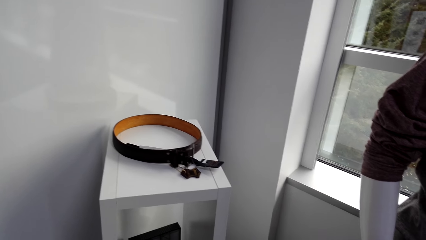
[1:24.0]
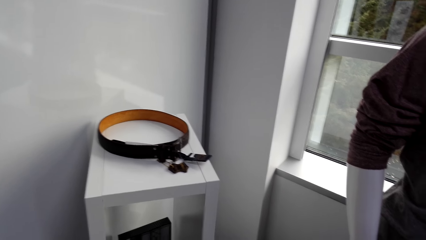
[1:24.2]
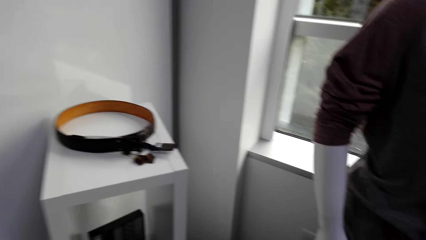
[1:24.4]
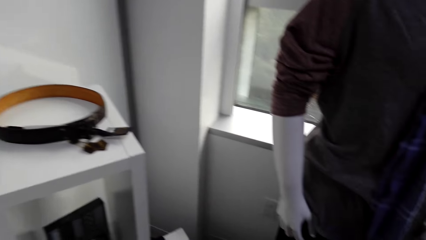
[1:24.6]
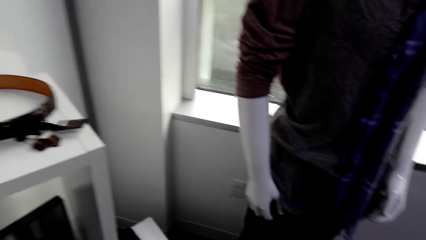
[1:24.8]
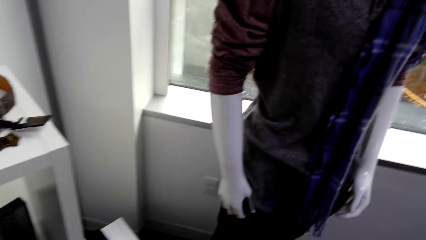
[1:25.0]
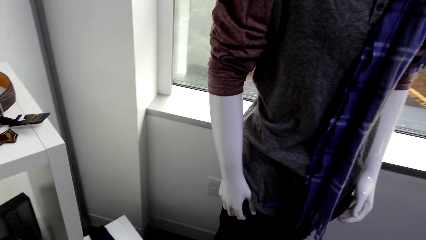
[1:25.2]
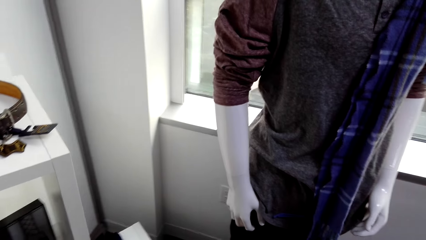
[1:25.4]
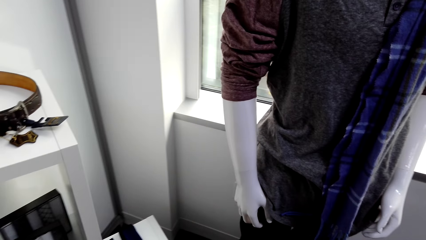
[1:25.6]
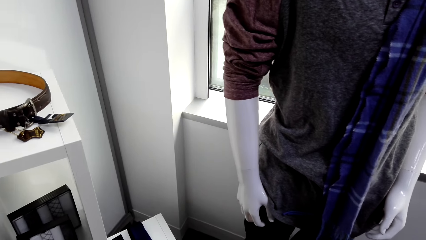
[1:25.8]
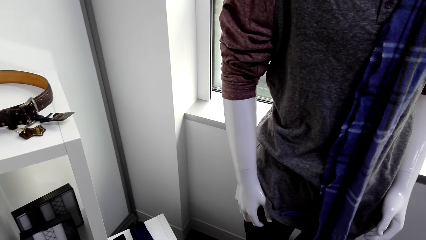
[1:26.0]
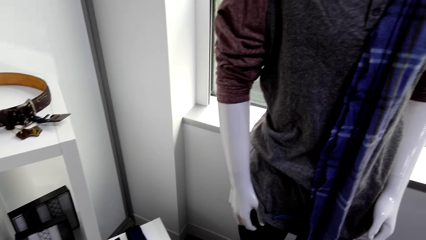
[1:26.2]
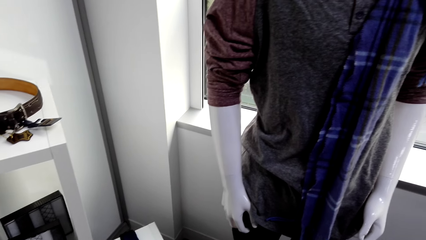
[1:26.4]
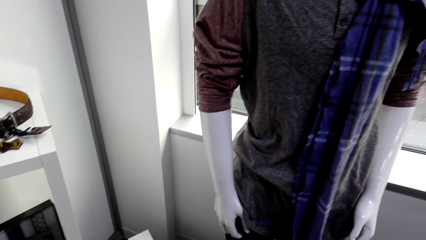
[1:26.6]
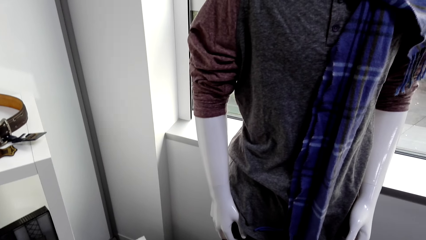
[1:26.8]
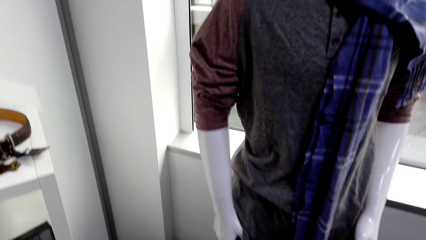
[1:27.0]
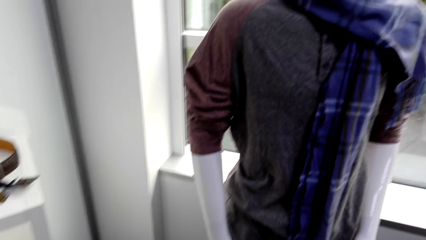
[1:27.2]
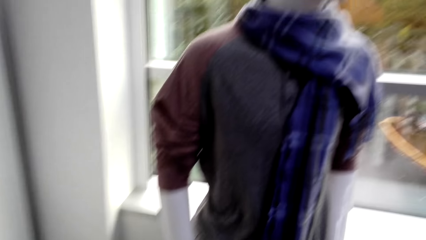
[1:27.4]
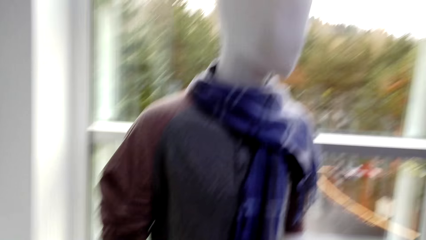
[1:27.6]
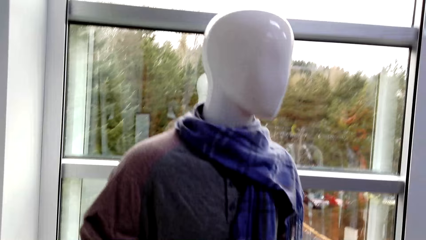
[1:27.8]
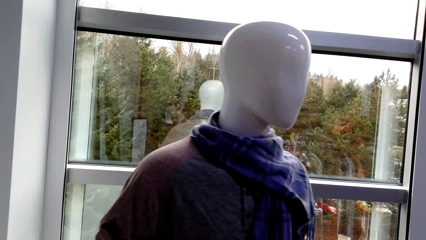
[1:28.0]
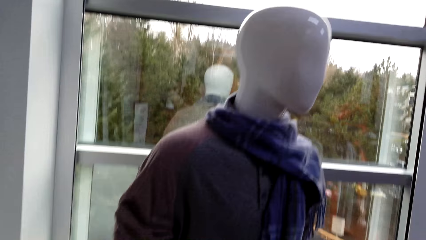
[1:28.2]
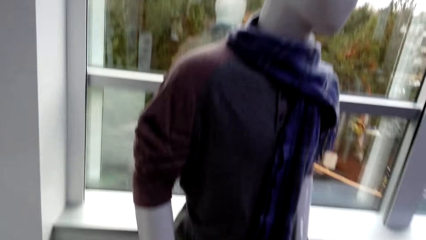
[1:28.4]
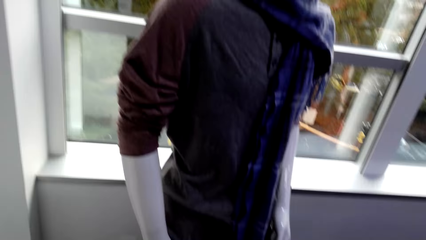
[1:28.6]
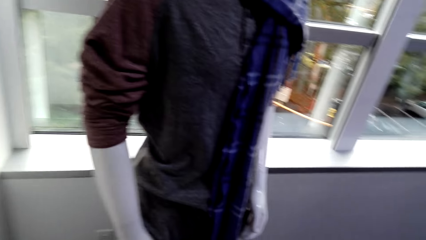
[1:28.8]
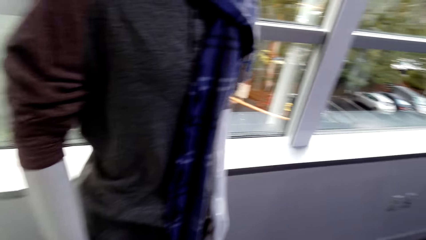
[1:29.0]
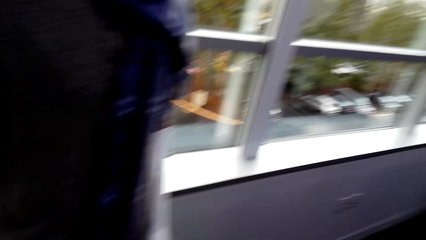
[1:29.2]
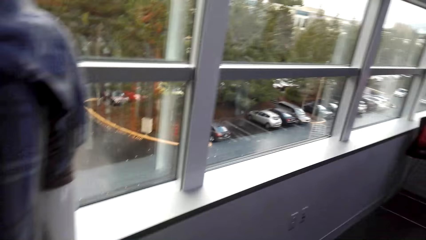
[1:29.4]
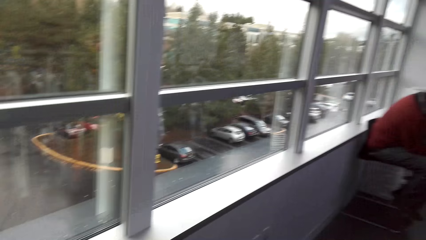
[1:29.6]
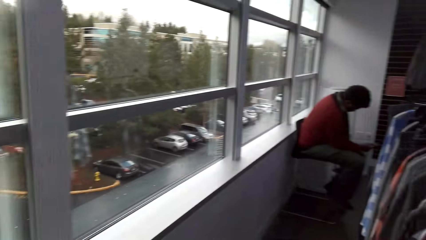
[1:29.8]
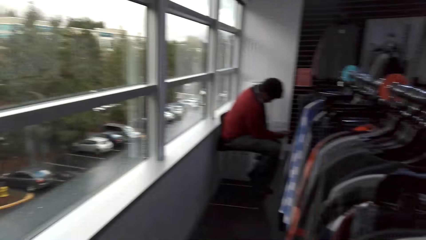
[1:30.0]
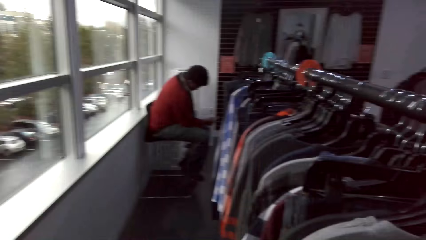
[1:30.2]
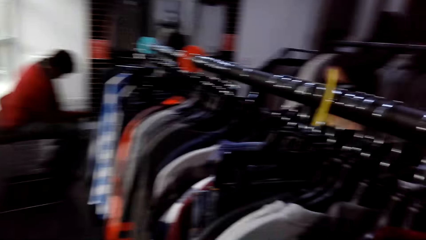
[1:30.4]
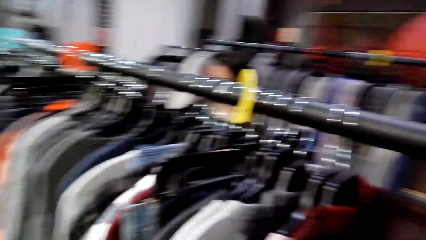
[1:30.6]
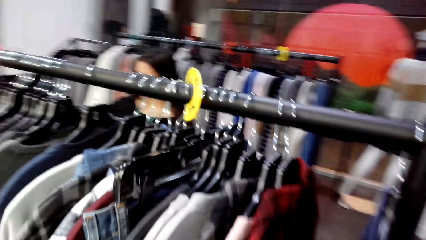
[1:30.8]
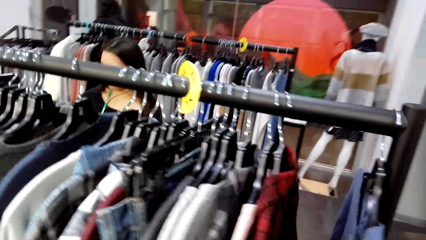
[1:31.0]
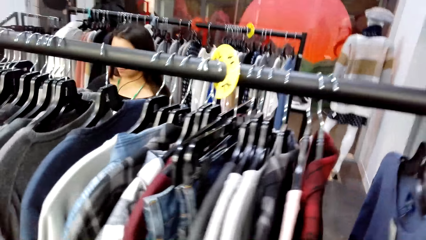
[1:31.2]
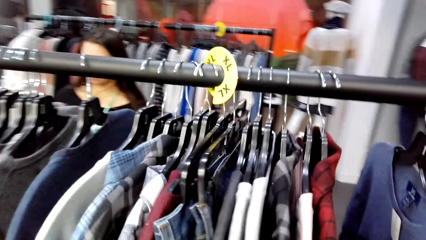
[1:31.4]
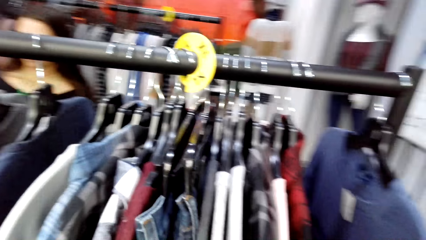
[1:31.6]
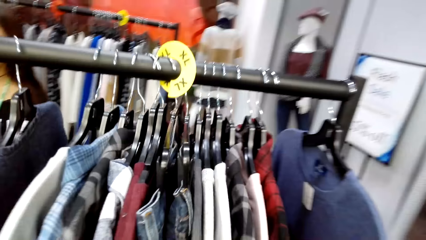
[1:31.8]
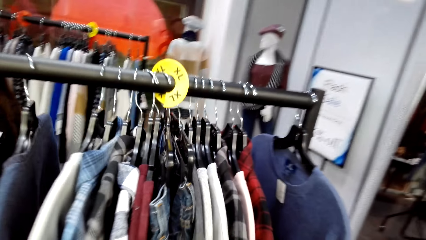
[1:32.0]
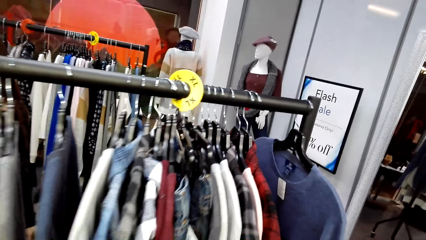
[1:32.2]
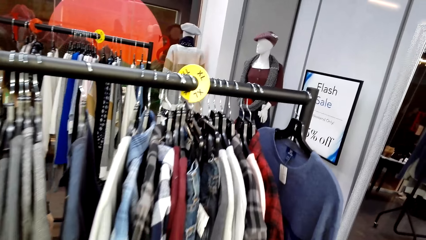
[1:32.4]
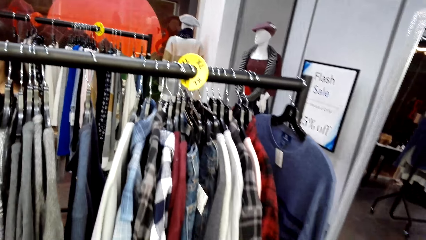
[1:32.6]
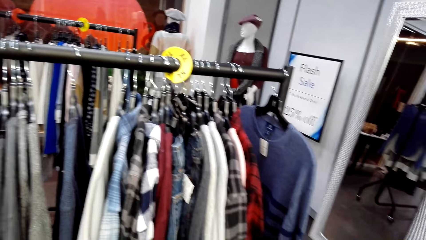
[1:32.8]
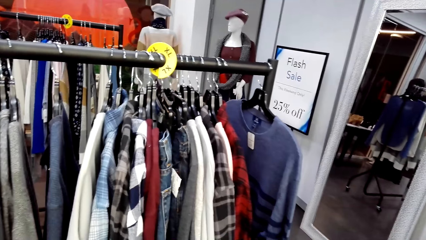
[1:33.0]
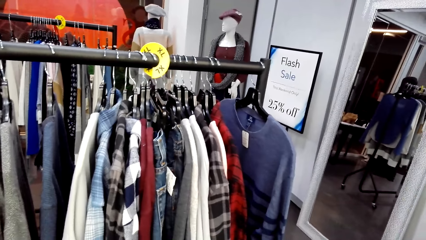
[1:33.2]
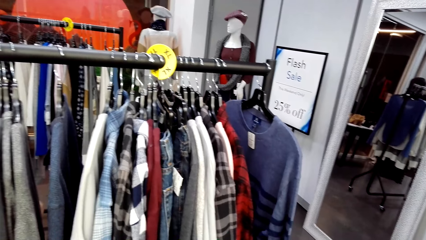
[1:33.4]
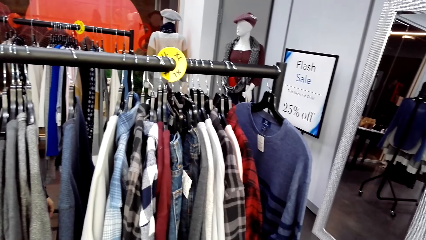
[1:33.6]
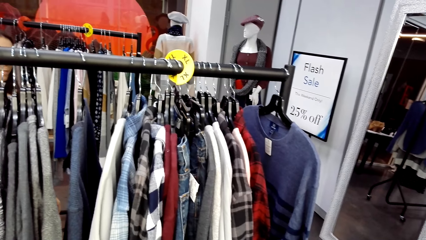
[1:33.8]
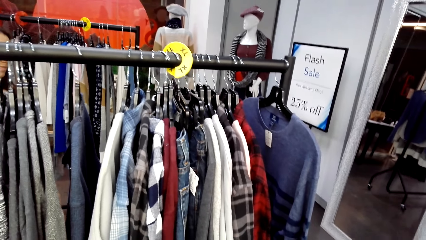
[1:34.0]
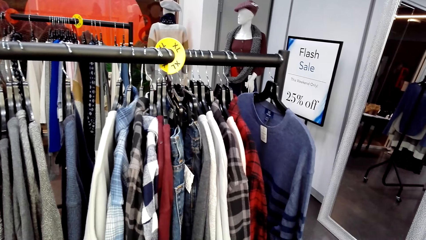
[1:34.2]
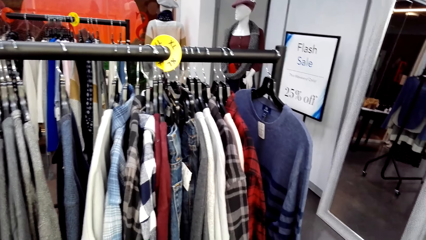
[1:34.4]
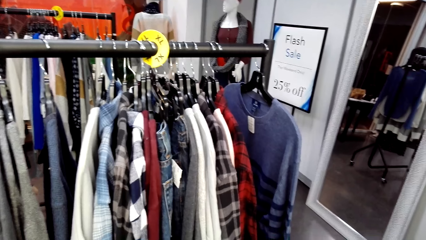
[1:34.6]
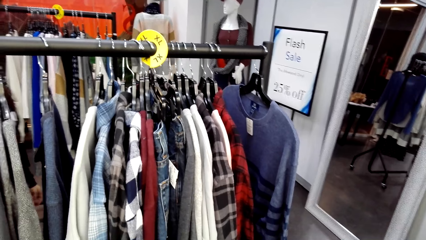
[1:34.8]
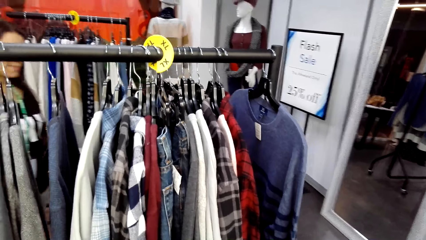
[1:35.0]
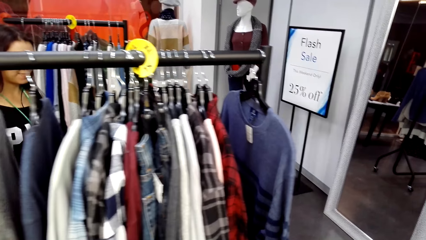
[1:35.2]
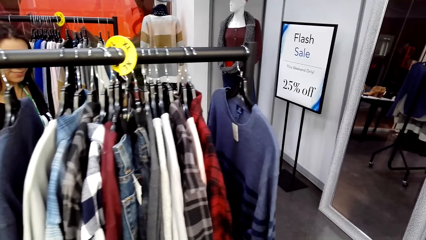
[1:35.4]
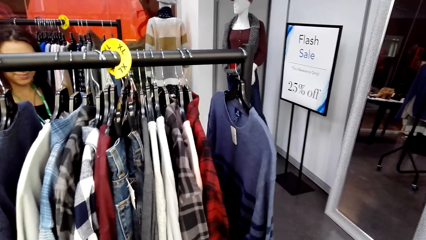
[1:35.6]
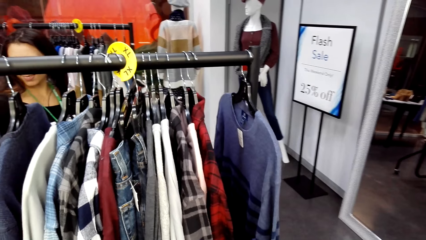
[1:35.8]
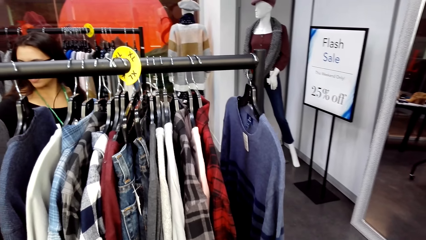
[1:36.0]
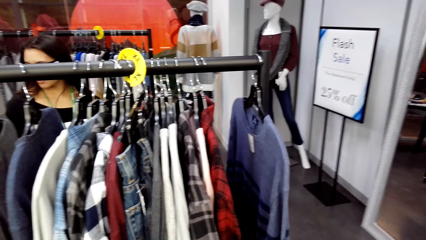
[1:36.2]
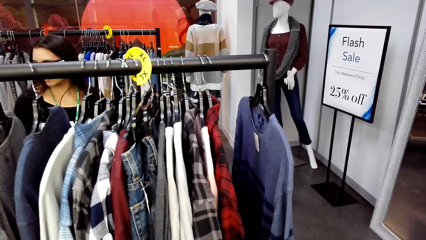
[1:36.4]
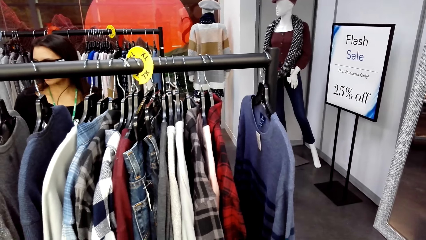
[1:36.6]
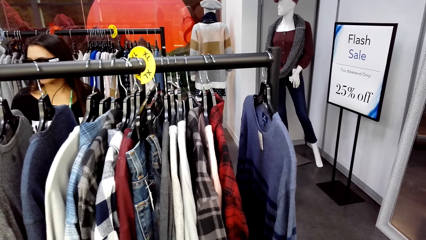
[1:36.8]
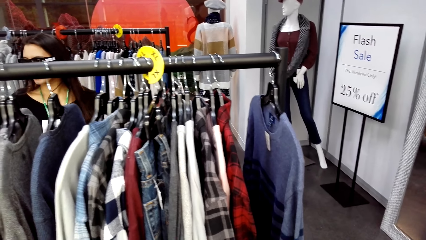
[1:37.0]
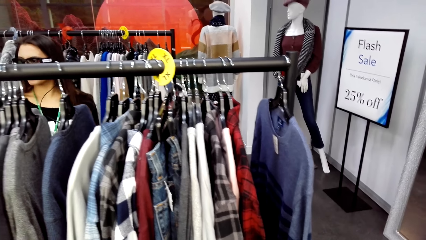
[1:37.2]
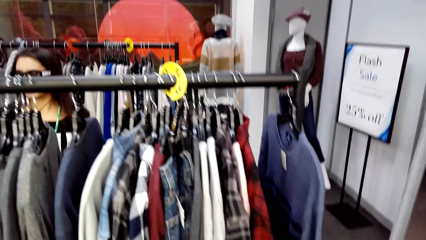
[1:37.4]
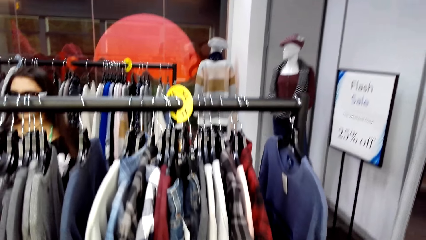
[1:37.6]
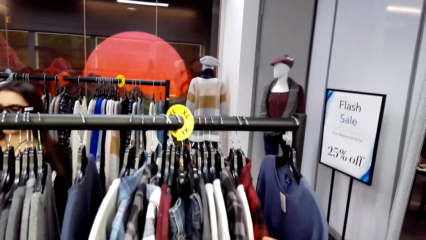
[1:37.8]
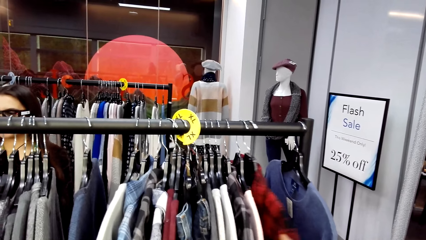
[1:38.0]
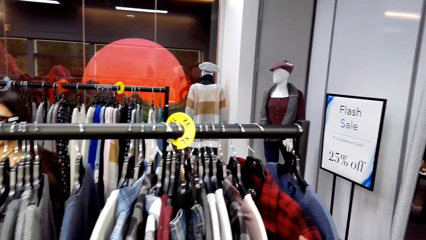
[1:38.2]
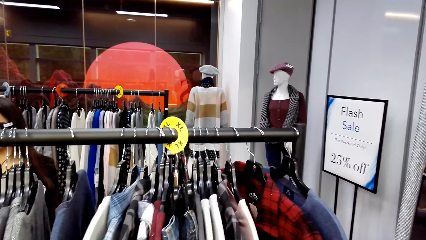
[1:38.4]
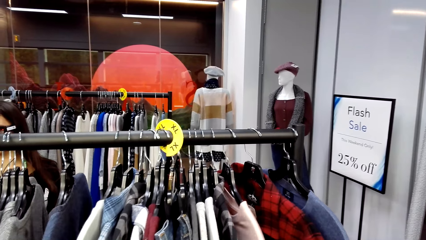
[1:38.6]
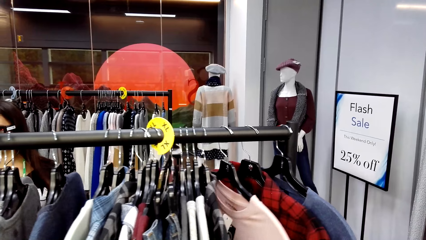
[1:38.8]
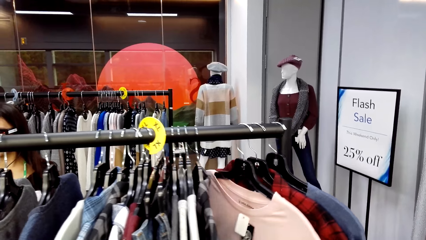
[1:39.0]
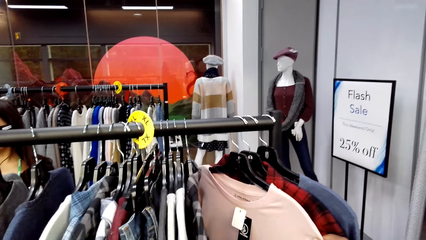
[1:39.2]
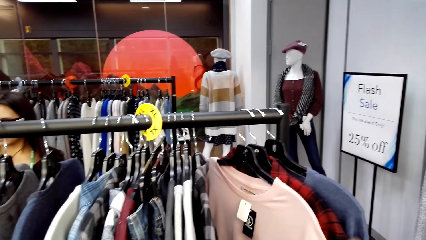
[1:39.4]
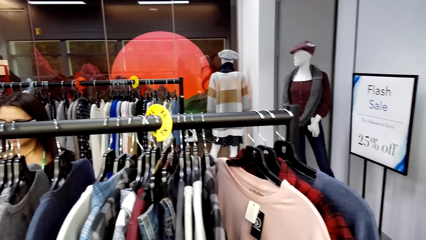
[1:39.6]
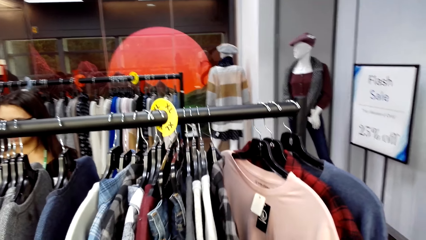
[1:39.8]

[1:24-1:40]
The camera wearer looks at the clothes on the mannequin. They look at the outfits on the hanger stand. They touch the outfits on the hanger stand.
